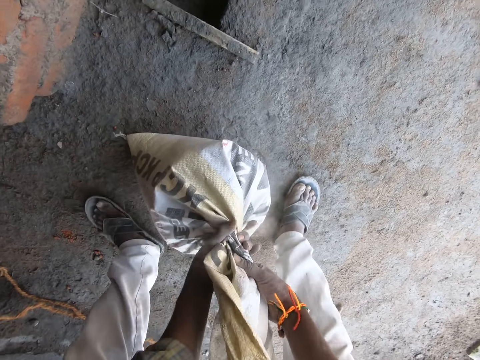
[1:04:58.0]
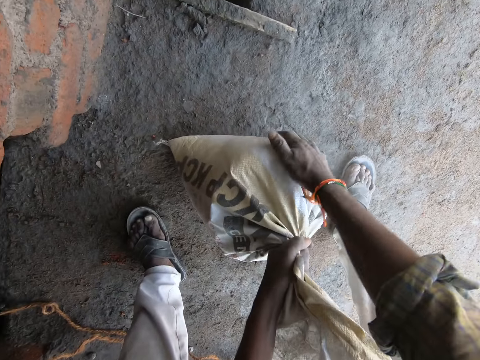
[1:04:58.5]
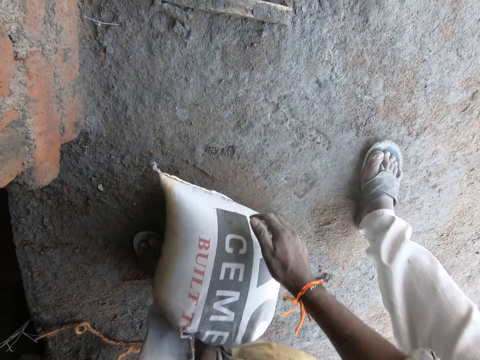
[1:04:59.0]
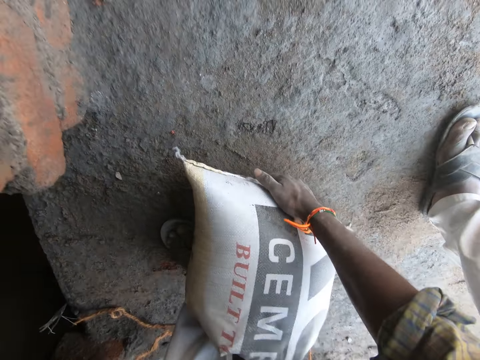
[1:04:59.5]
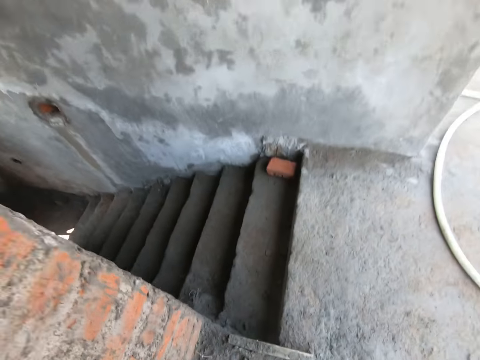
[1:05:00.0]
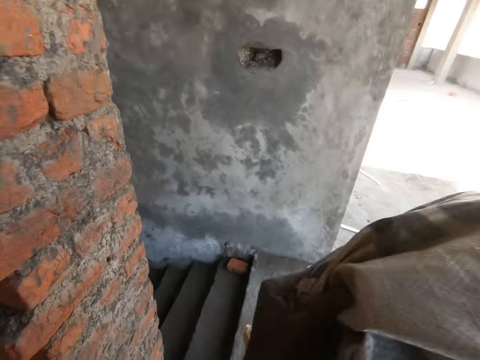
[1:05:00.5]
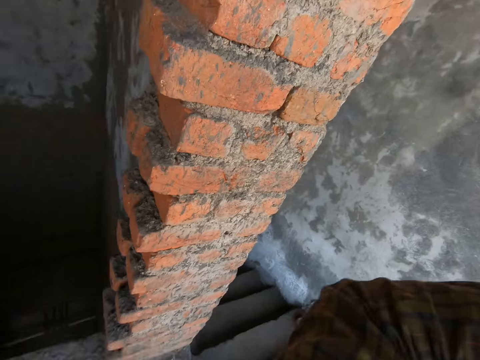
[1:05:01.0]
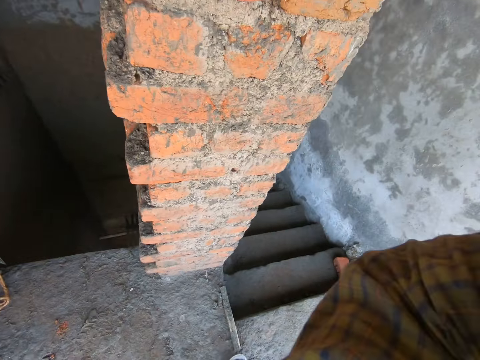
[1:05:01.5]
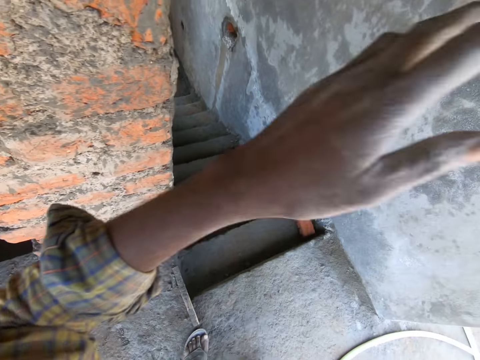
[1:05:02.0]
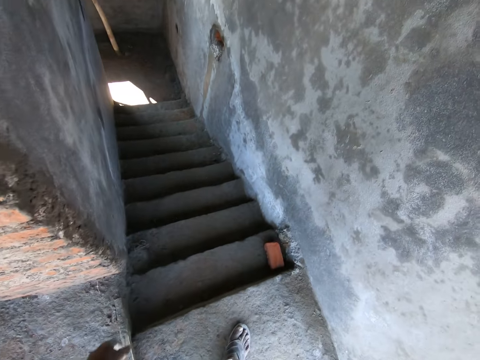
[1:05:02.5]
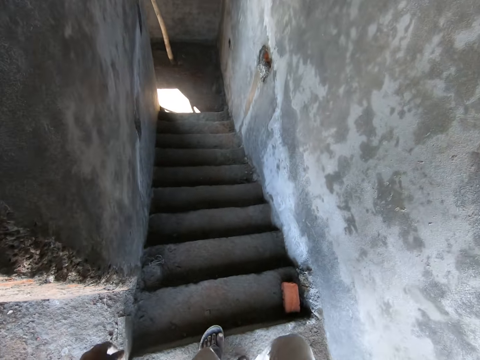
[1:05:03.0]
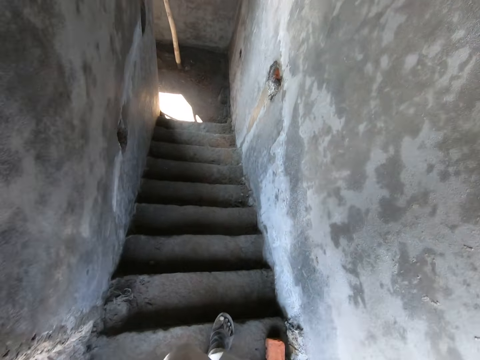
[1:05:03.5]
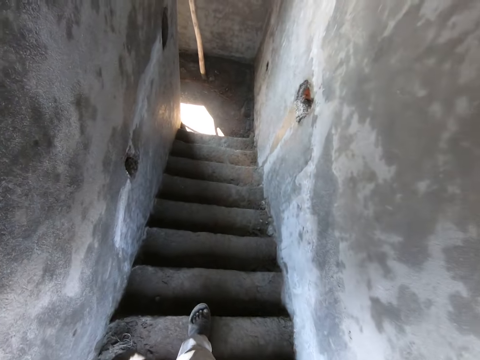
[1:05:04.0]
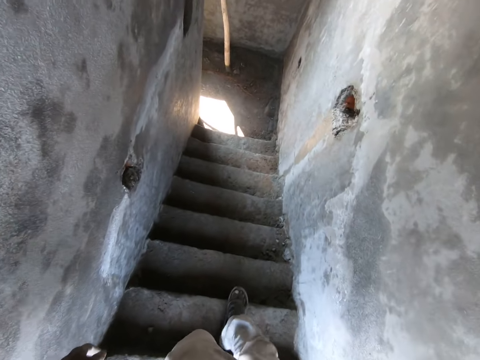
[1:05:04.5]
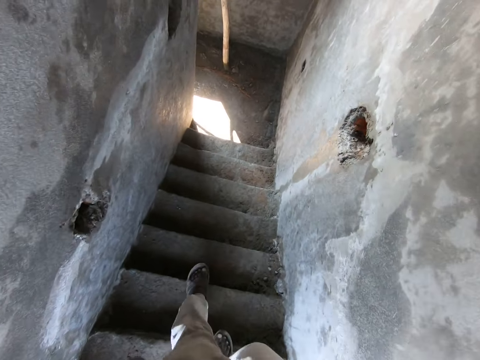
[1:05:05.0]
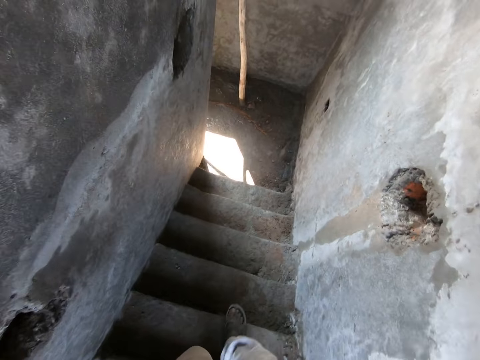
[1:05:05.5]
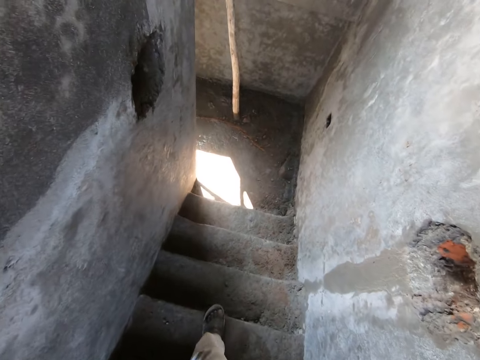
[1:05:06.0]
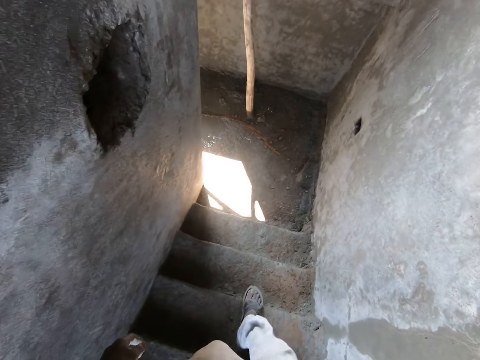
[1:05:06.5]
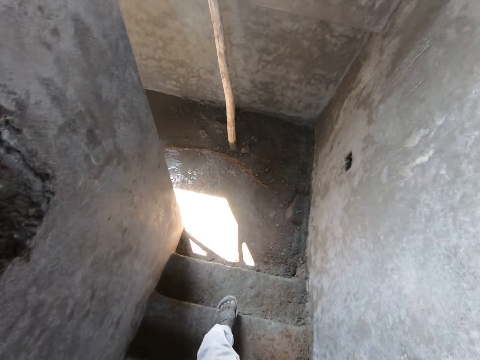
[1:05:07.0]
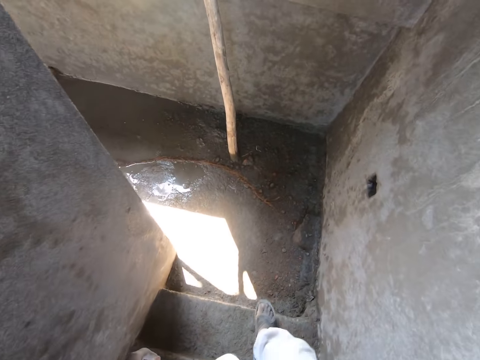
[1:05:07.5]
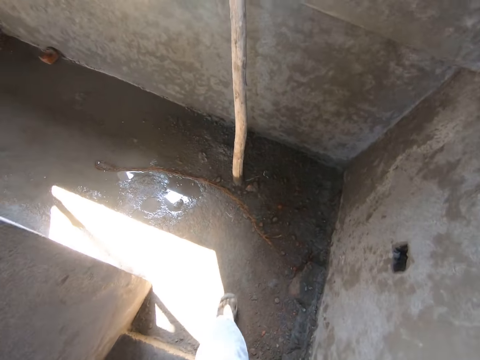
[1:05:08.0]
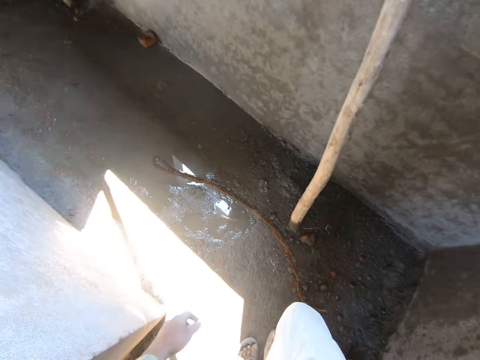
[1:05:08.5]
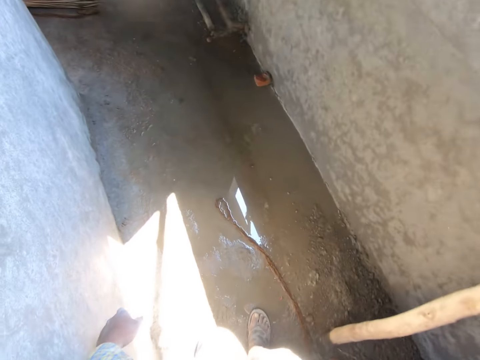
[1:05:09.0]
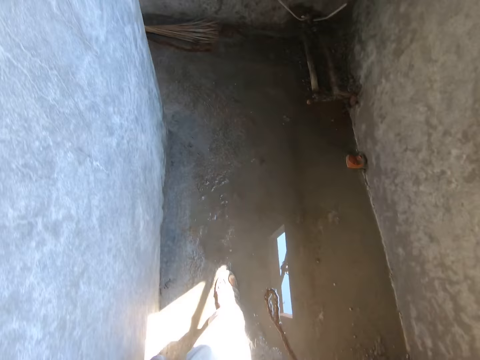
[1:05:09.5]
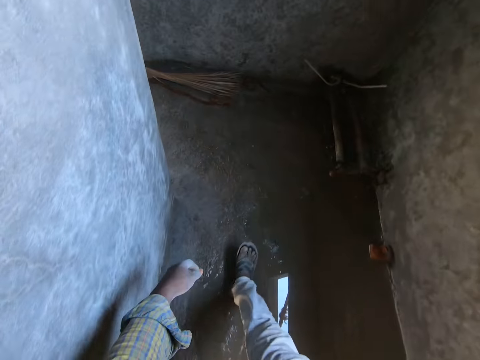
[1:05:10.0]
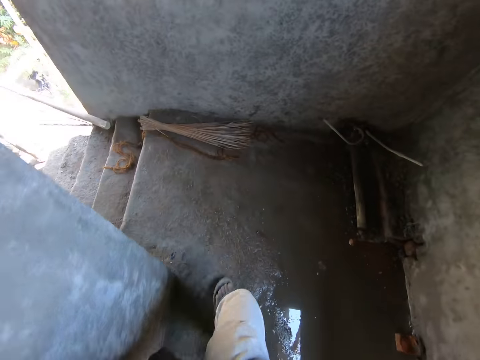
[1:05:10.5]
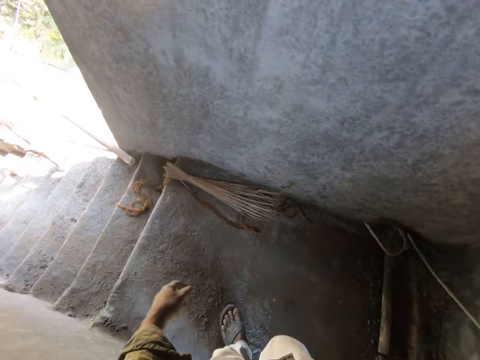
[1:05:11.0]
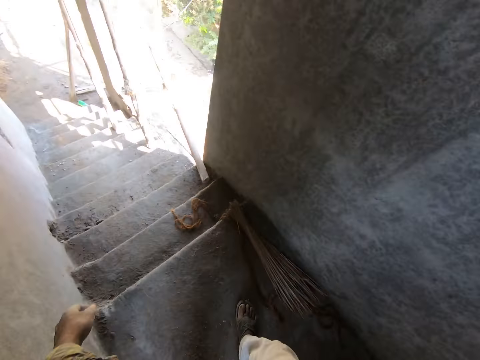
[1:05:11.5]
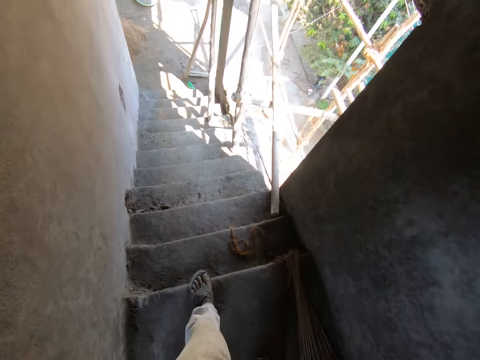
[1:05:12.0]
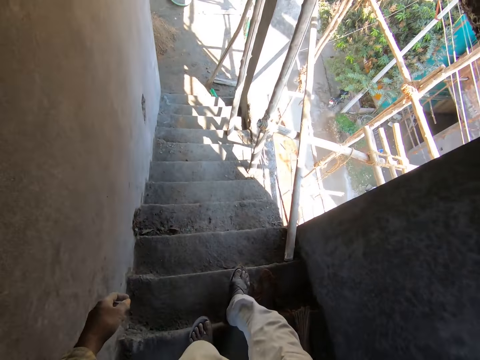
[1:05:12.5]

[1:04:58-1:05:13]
The camera wearer carries the bag of cement from the floor with his hands. He walks down the stairs. He places the bag of cement in his hands on his right shoulder.

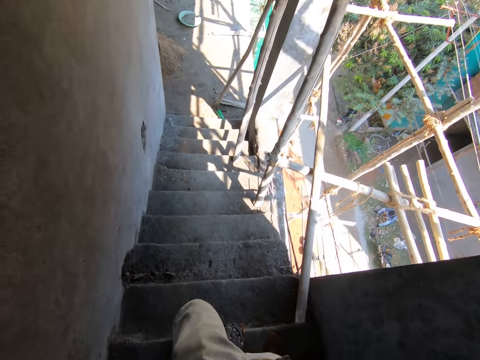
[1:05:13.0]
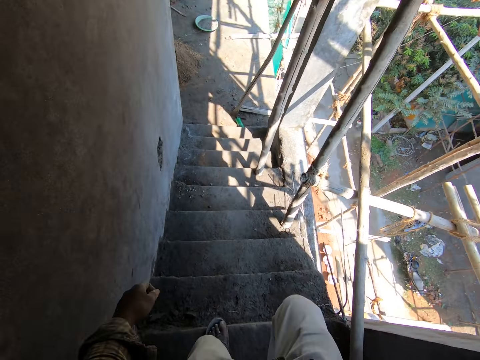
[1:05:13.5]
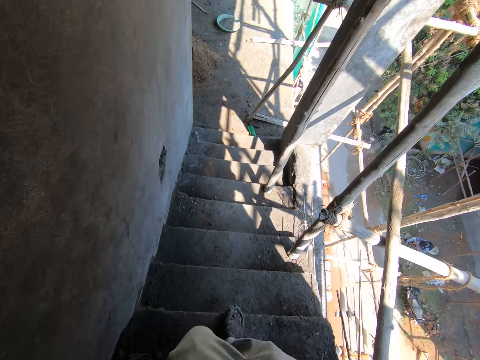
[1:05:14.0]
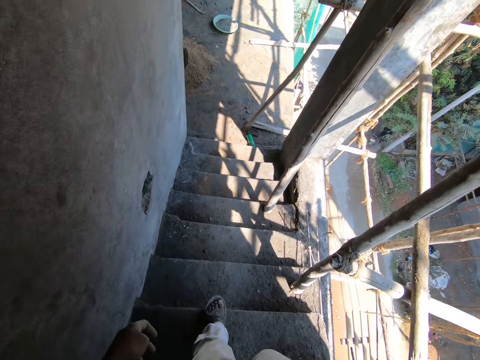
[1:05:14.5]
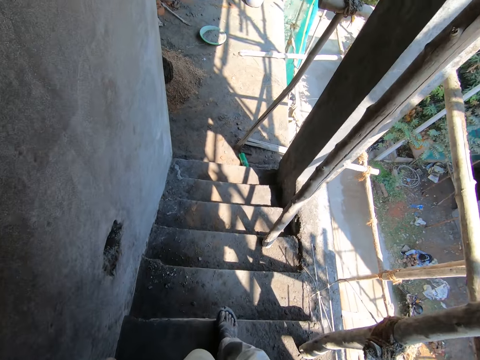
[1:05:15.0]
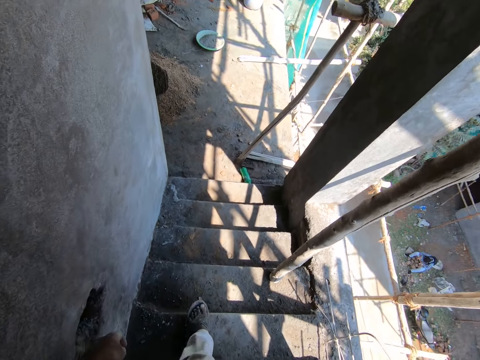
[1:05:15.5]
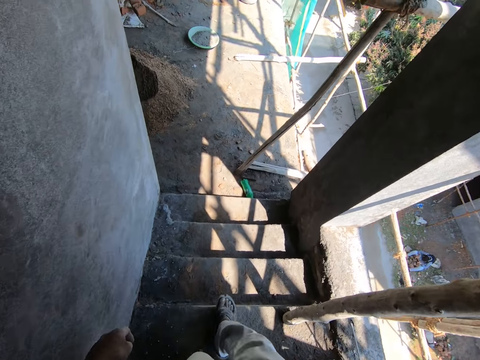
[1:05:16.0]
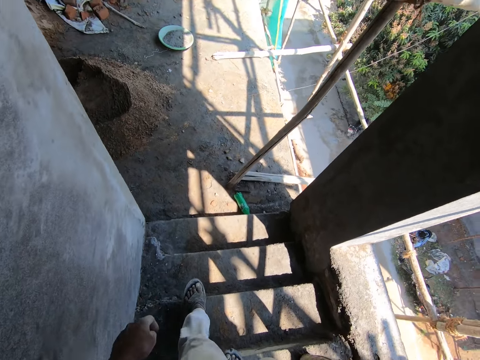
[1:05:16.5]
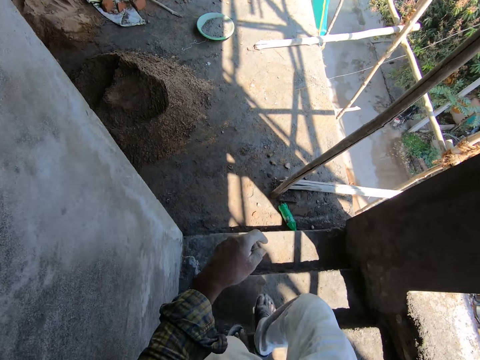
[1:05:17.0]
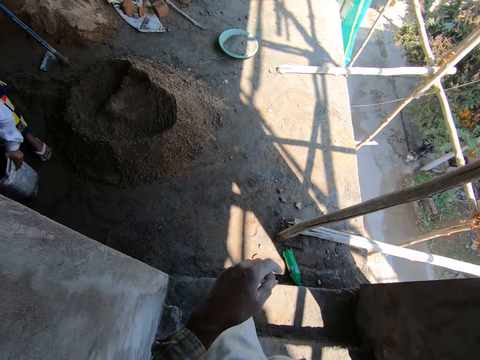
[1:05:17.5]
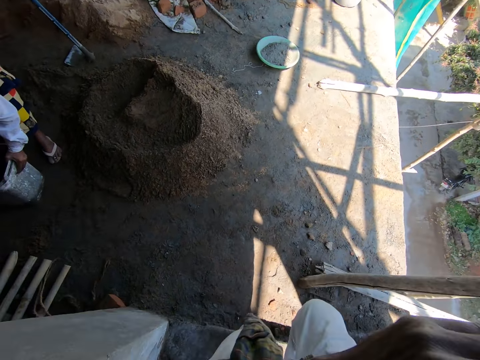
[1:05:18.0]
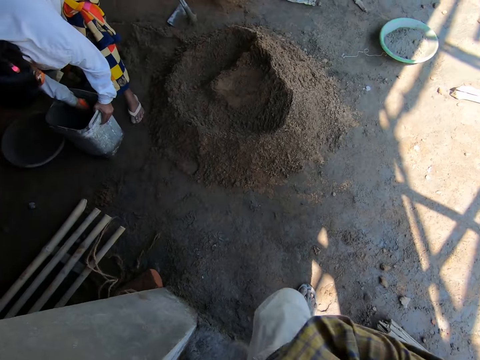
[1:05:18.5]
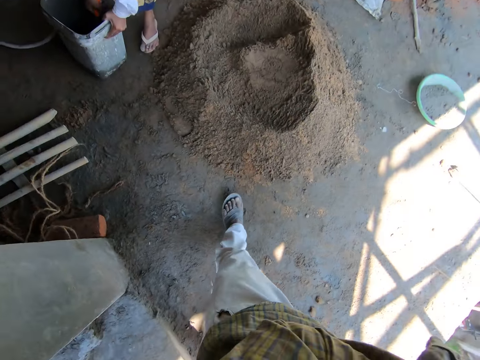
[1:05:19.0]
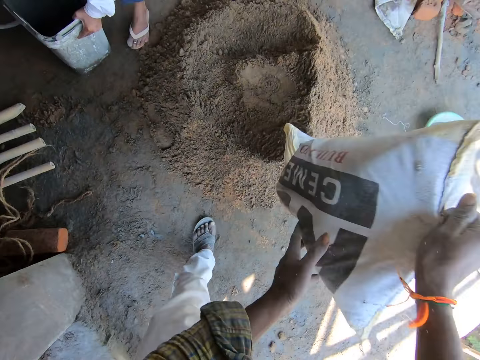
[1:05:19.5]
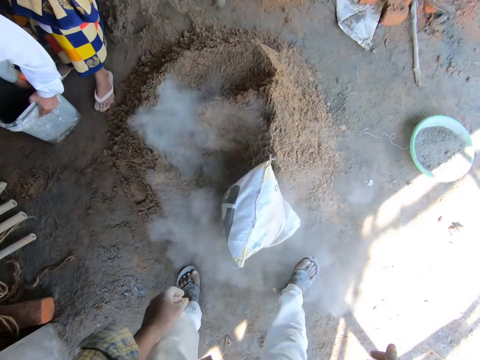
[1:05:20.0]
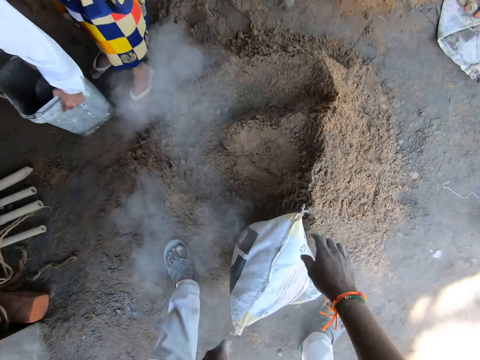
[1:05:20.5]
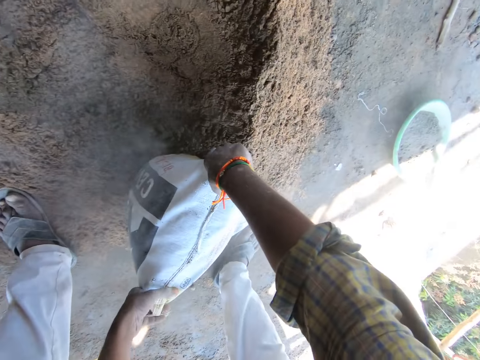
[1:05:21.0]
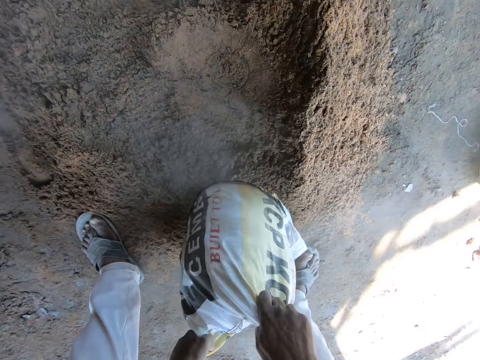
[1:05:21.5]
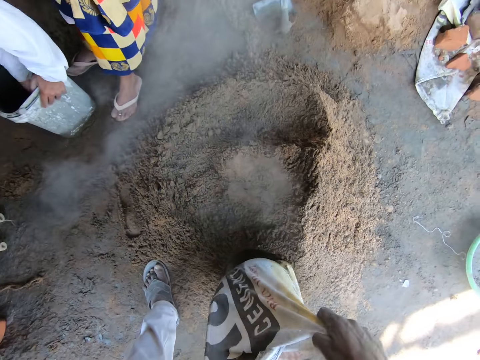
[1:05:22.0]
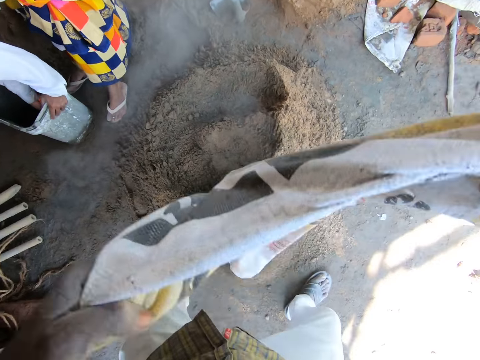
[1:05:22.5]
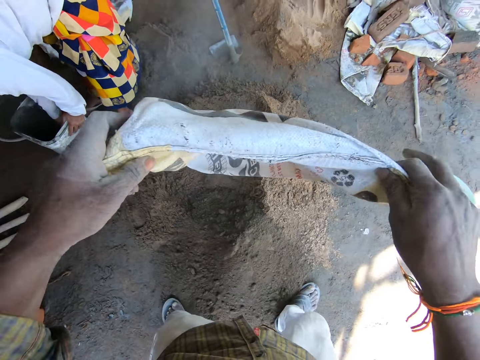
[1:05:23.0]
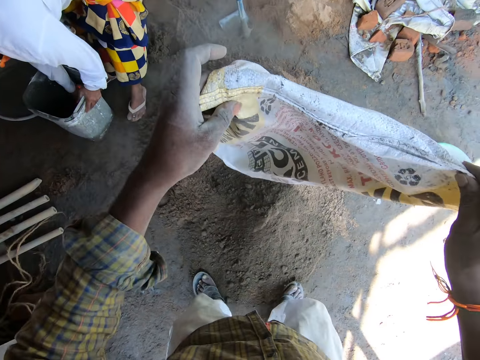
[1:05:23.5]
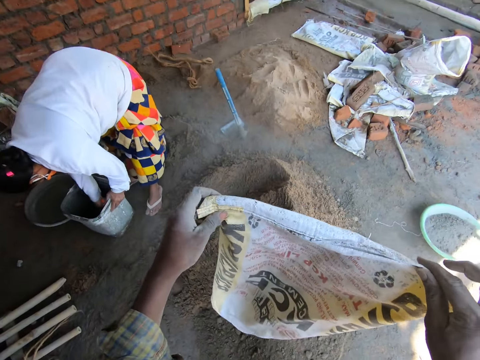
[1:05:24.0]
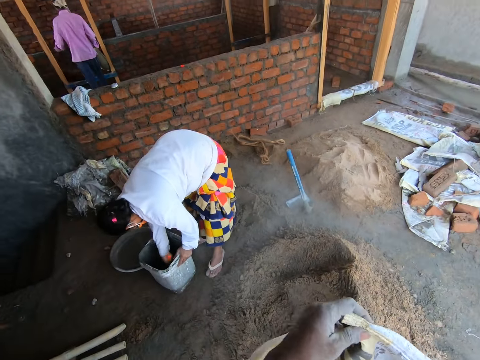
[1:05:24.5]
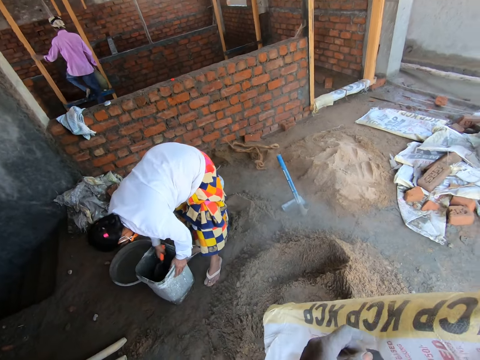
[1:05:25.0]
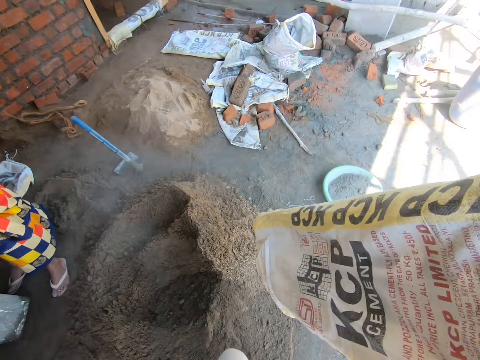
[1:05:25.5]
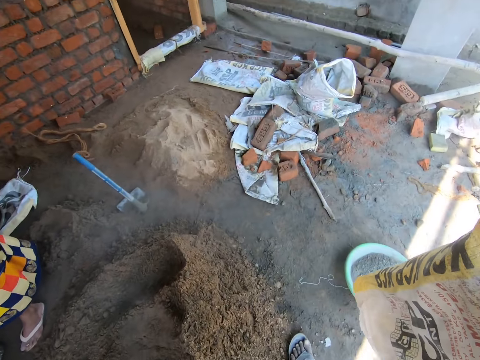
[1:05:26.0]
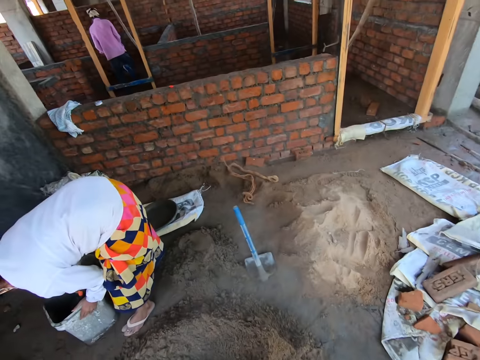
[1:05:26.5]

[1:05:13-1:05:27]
The woman scrapes the inside of a bucket with the brick trowel in her right hand. The camera wearer drops the bag of cement on his right shoulder on the floor. He pulls the bag of cement with his hands. He pours the salt on the floor. He walks on the floor.
